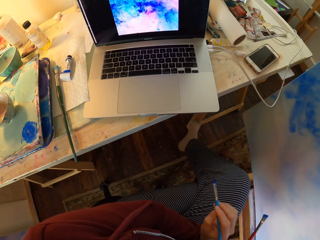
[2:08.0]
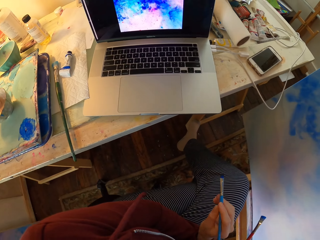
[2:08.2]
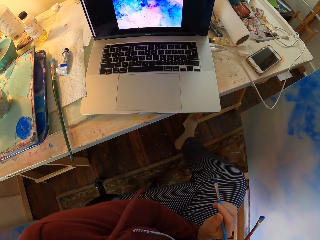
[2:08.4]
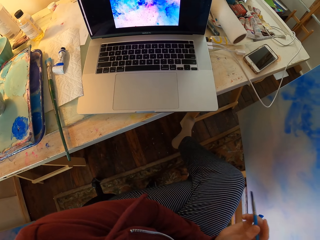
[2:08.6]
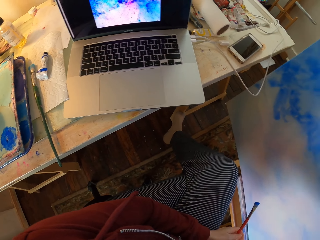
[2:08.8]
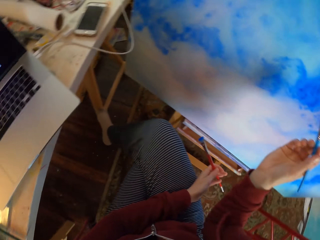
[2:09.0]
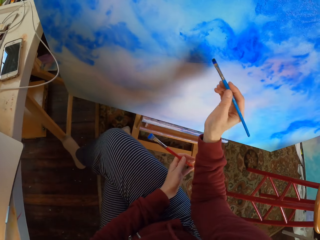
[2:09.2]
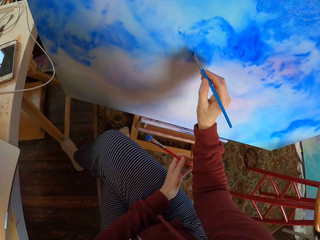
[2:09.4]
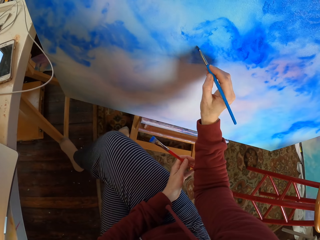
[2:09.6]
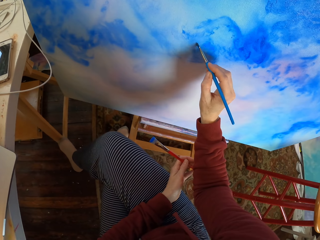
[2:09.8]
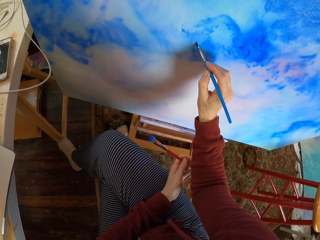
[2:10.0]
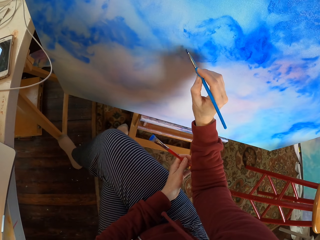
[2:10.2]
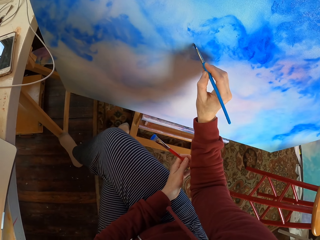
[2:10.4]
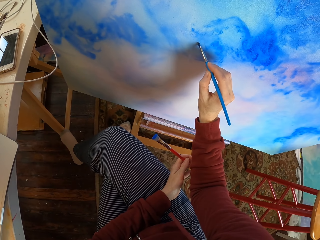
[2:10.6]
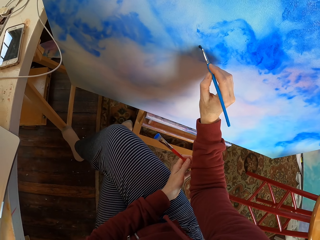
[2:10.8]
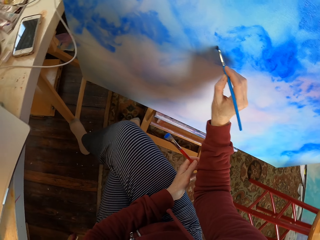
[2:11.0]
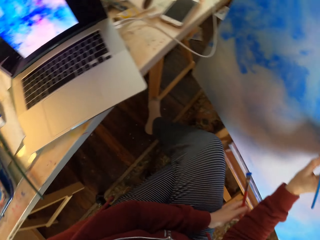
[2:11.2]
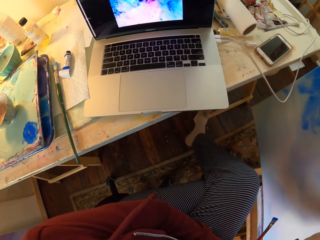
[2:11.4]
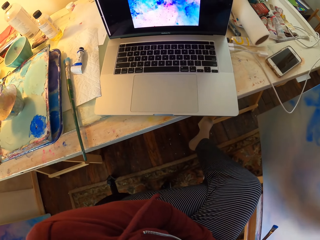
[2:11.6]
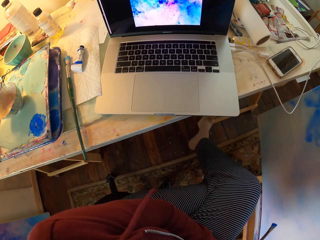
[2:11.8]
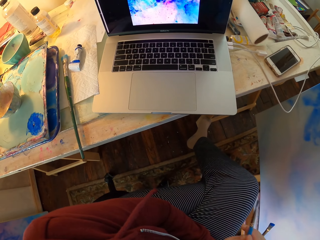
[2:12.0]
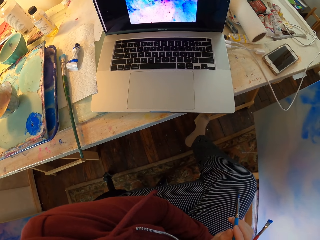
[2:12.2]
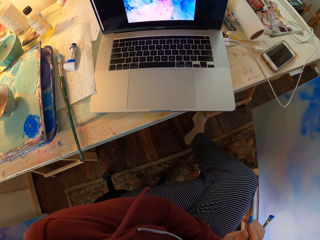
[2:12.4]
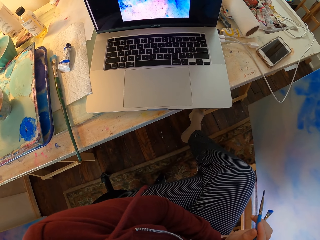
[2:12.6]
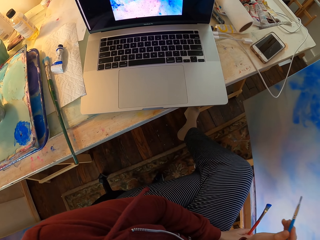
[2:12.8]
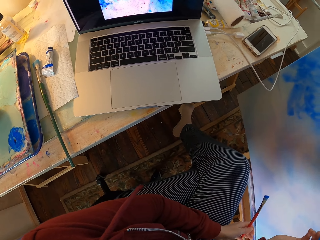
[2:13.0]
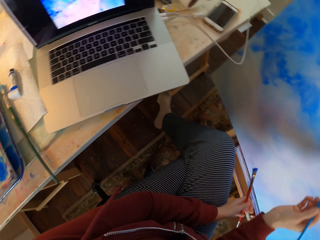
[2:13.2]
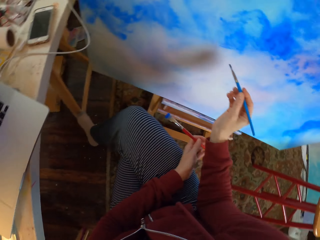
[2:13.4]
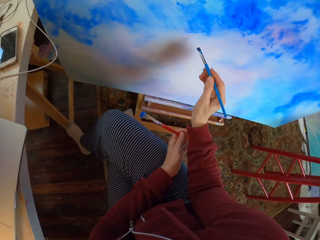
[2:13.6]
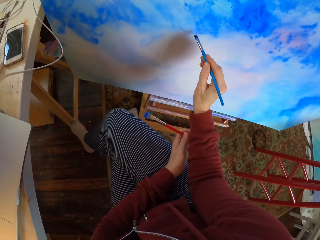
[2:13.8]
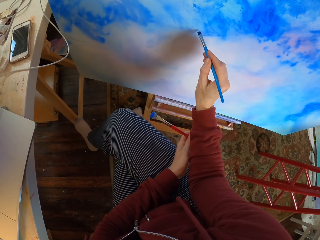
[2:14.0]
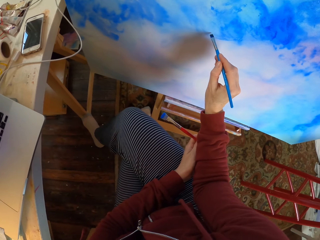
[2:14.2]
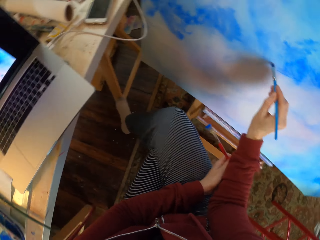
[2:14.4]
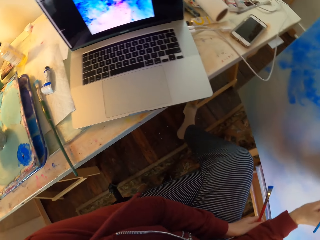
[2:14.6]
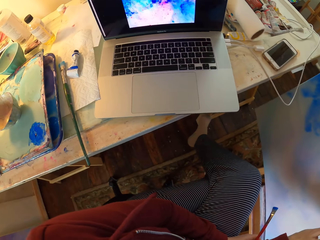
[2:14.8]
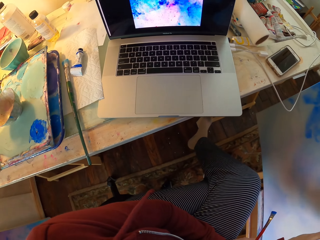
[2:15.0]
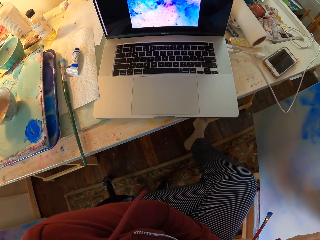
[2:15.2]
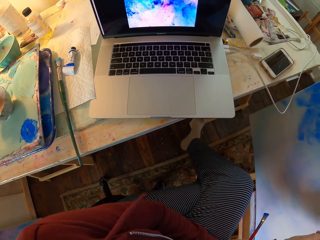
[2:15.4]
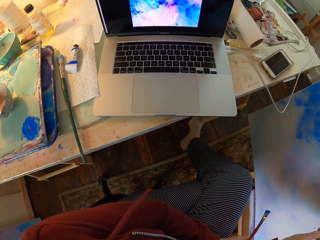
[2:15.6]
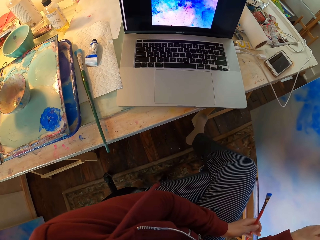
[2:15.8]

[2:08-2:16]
The camera wearer looks at the laptop. They paint the decoration. They look at the laptop. They hold the brush. They paint the decoration. They look at the laptop. They dip the brush into the paint can.

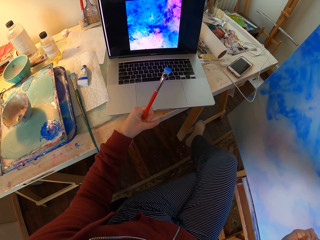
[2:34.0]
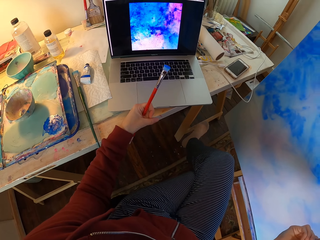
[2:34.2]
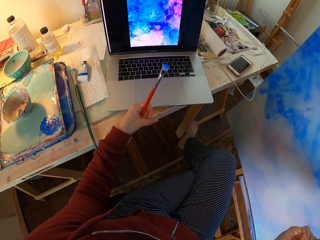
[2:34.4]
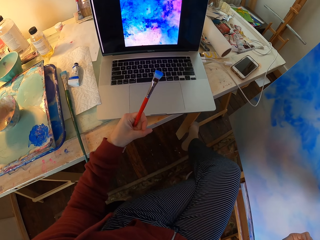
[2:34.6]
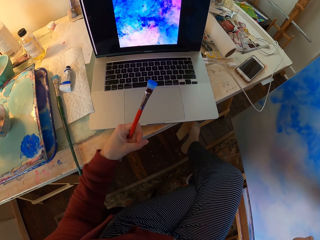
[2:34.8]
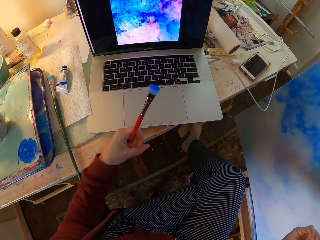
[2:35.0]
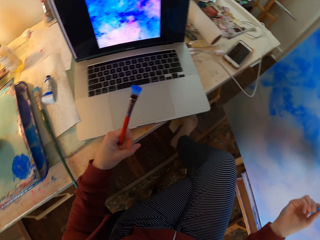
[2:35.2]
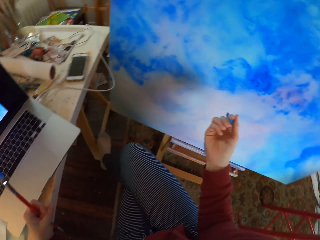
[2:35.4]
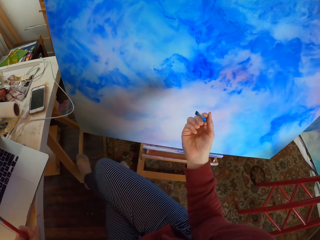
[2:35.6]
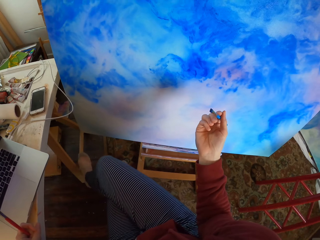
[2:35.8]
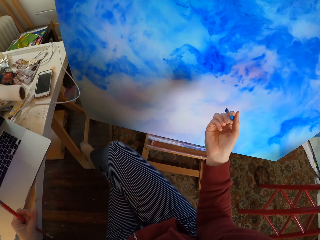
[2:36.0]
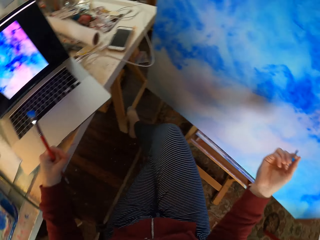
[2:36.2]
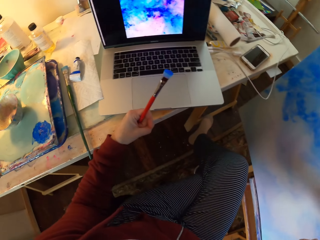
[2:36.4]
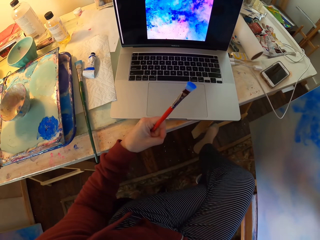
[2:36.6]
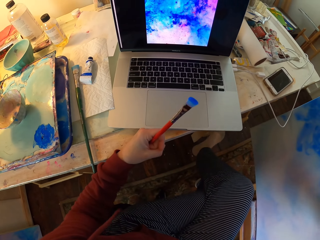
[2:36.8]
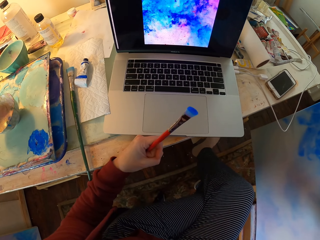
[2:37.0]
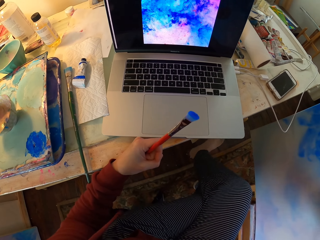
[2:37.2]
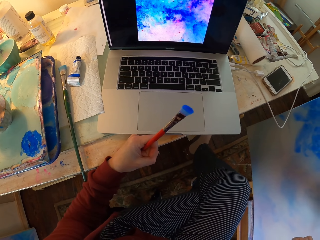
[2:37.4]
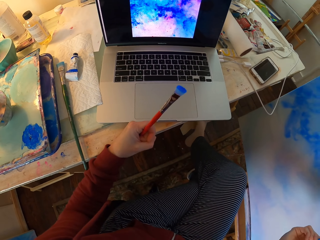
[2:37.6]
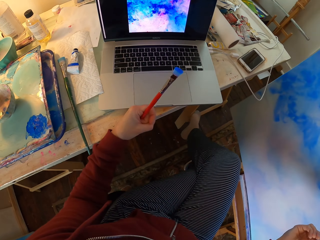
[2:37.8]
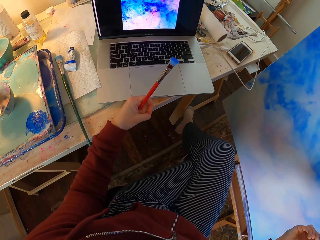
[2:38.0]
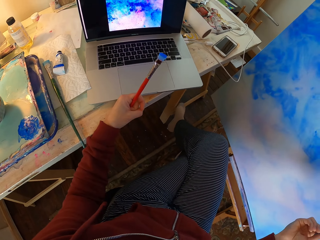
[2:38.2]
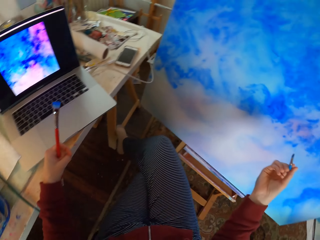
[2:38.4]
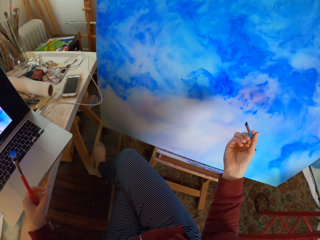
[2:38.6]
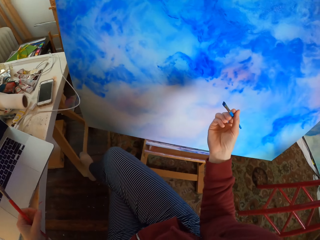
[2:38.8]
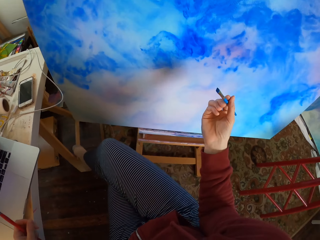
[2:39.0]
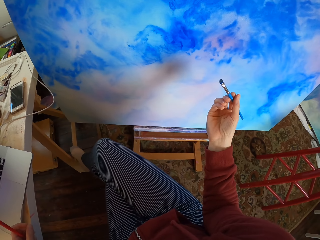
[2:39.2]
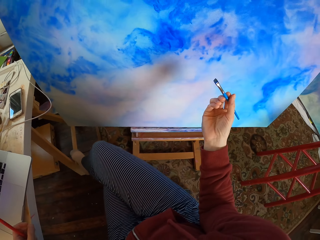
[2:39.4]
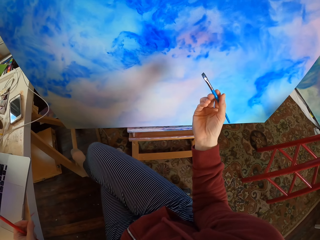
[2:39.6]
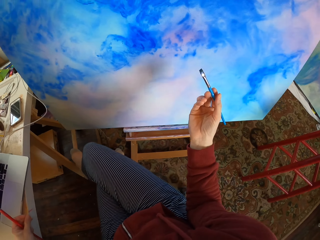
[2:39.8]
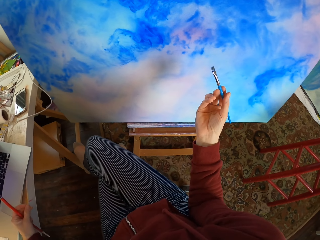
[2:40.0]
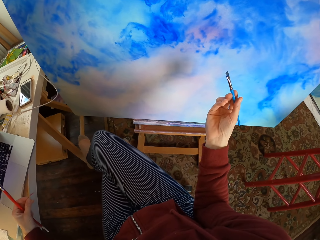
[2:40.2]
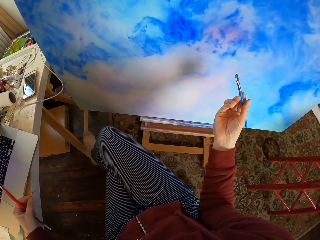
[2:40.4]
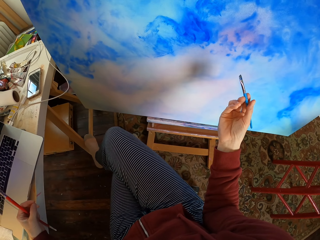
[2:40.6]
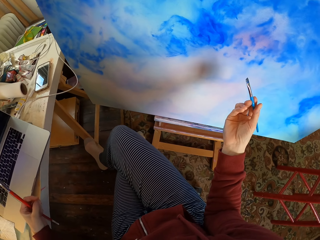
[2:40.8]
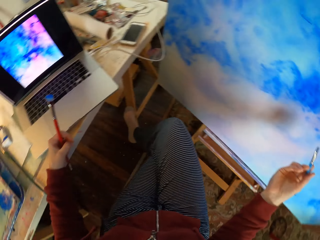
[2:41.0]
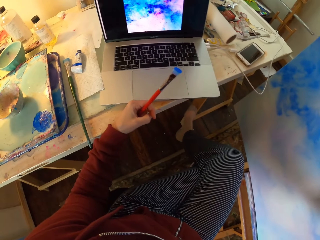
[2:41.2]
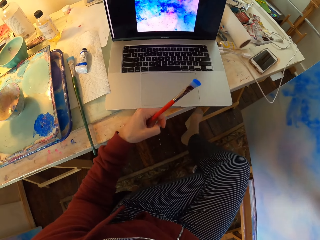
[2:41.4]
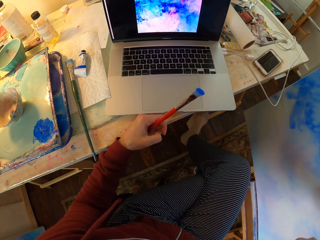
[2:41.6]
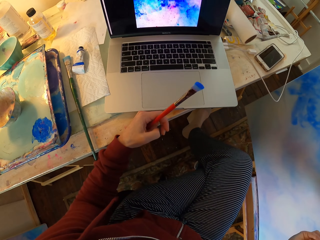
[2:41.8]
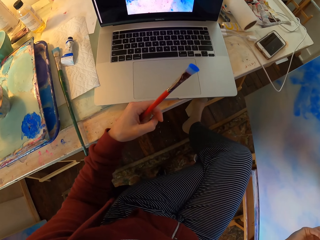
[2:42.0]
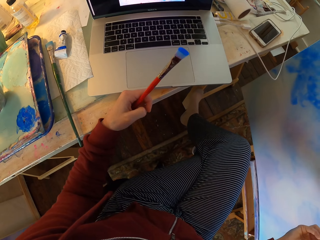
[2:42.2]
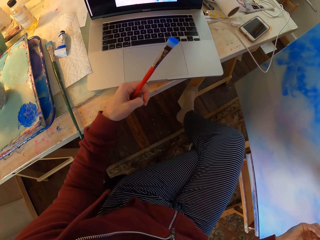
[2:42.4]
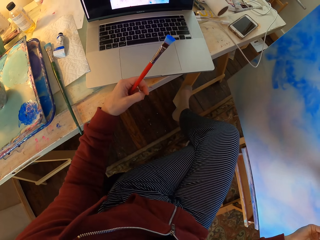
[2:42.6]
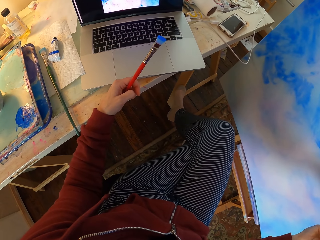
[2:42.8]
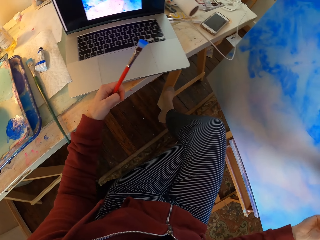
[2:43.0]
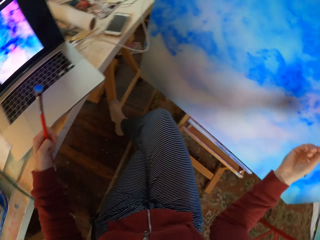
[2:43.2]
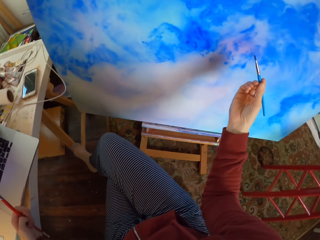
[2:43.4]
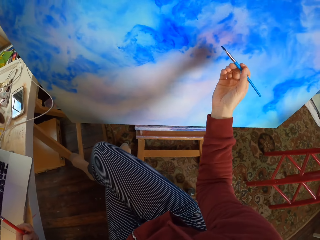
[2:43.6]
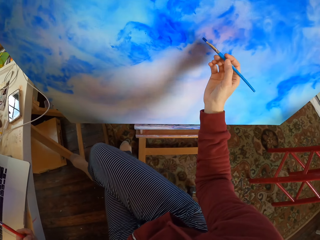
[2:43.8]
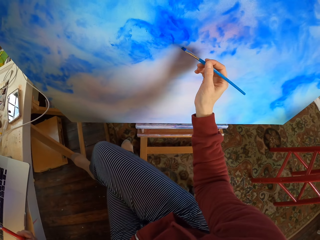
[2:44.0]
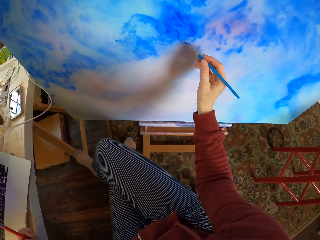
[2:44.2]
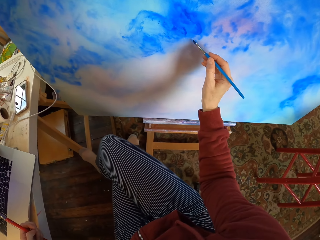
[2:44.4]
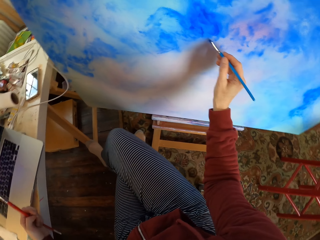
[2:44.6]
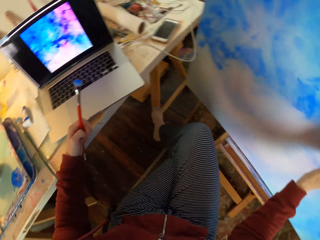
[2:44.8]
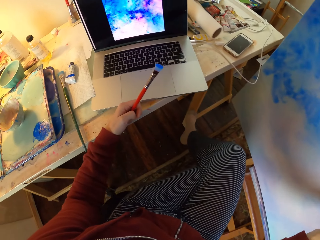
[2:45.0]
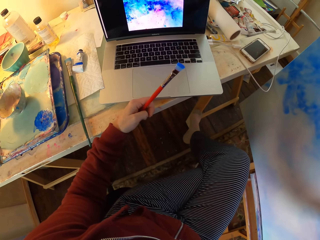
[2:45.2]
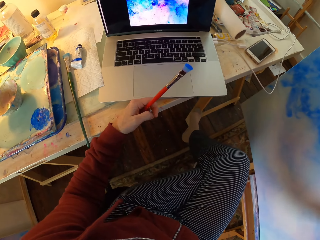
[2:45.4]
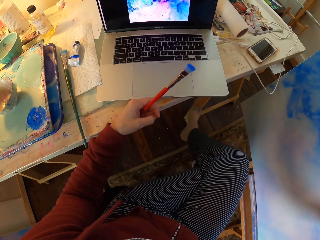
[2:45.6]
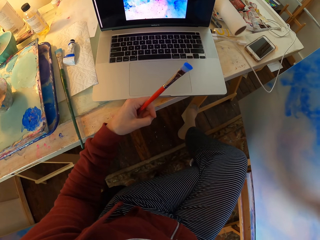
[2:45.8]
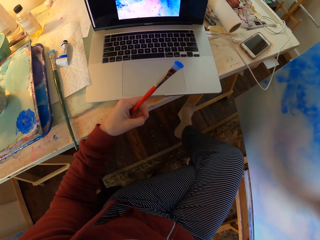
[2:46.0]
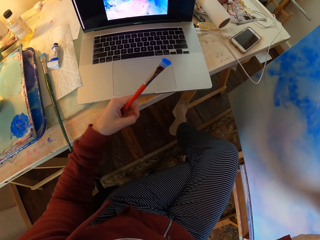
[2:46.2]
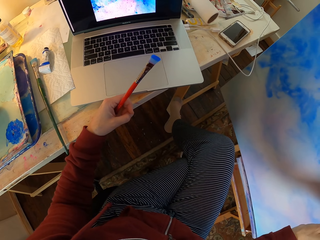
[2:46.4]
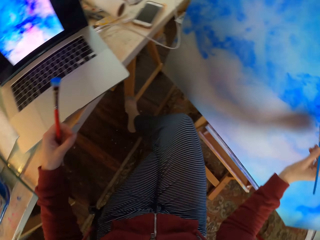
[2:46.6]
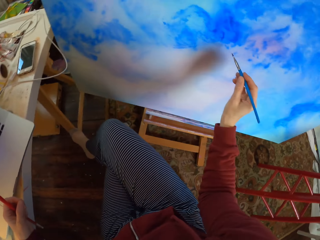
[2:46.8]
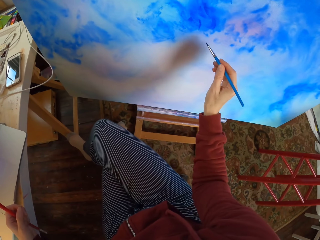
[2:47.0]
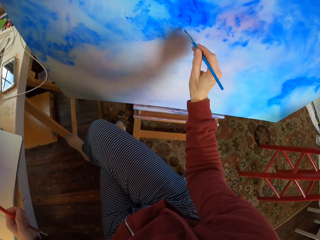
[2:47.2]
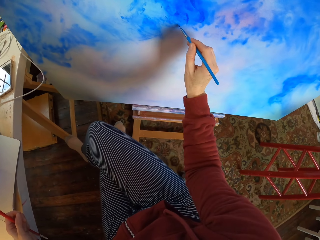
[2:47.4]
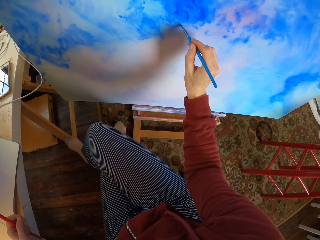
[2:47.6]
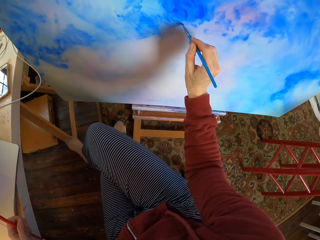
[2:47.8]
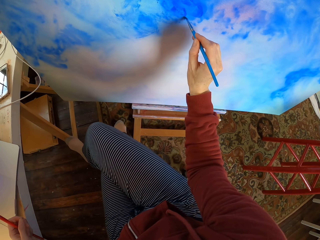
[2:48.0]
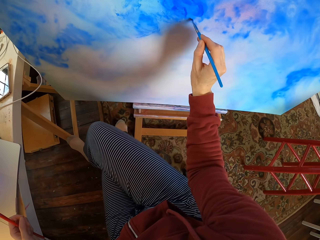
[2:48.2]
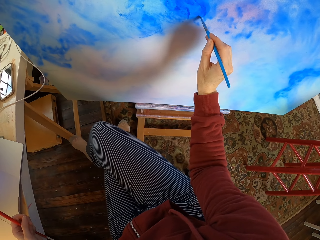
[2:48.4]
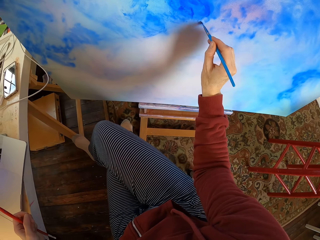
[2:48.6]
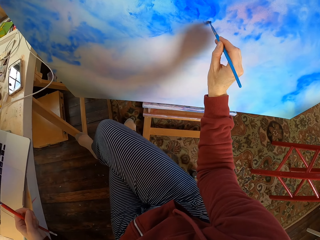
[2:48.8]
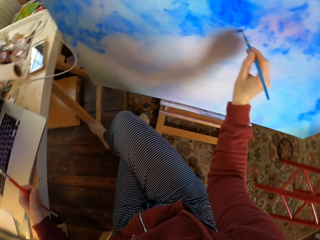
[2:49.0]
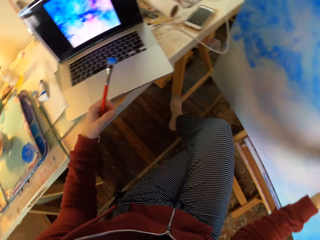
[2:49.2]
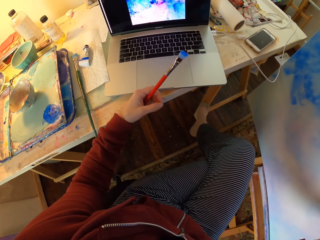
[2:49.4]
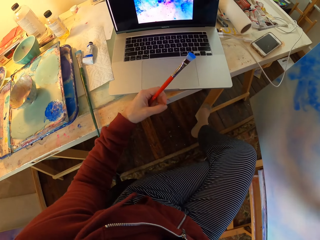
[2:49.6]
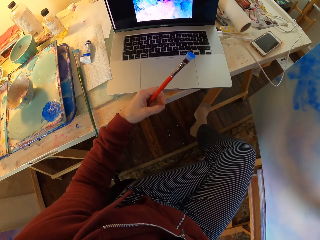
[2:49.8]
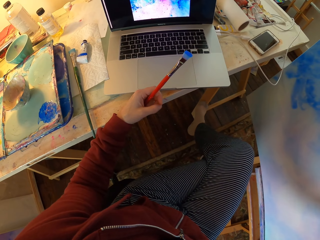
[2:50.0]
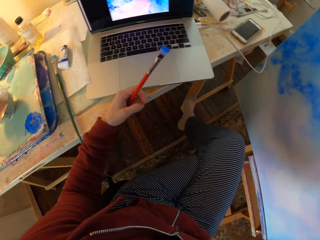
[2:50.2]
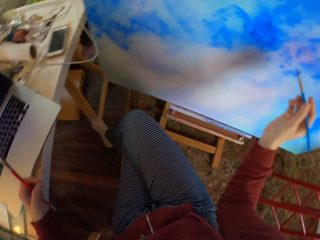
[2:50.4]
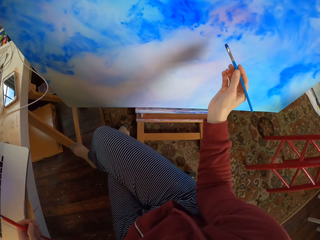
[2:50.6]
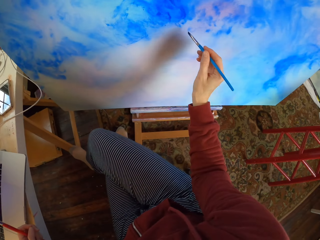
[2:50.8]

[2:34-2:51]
The camera wearer looks at the decoration. They look at the laptop. They look at the decoration. They look at the laptop. They hold the brush. They look at the laptop. They paint the decoration. They look at the laptop.
